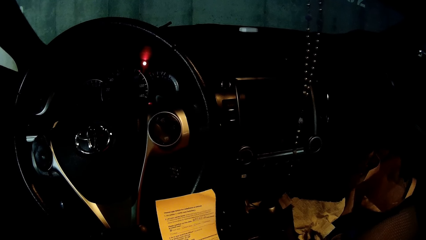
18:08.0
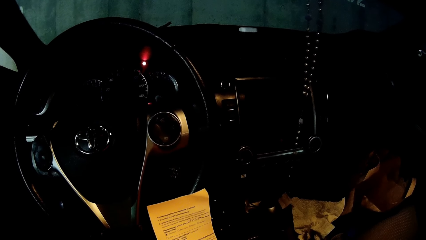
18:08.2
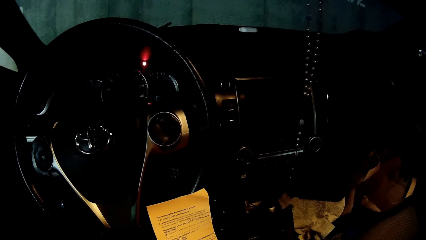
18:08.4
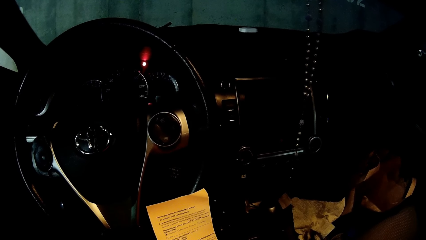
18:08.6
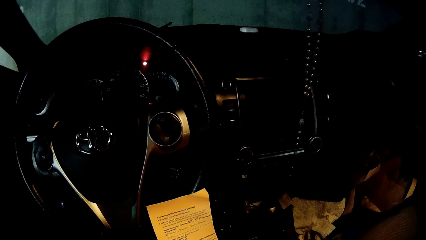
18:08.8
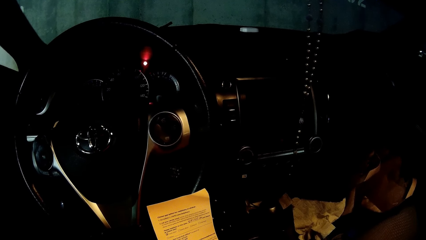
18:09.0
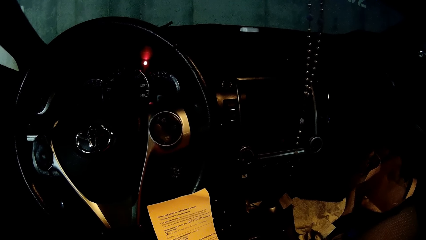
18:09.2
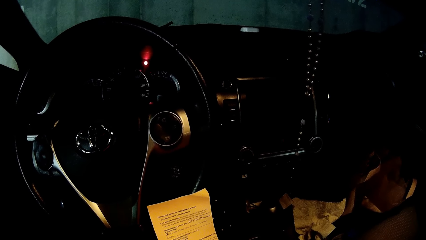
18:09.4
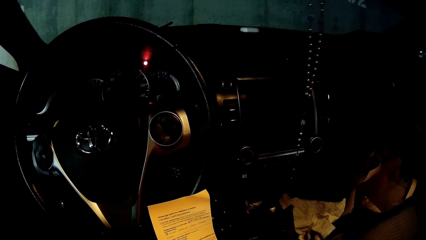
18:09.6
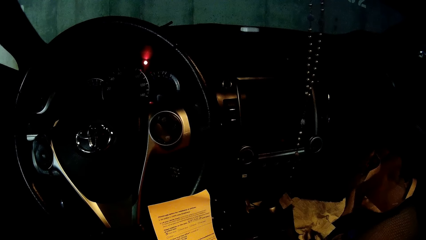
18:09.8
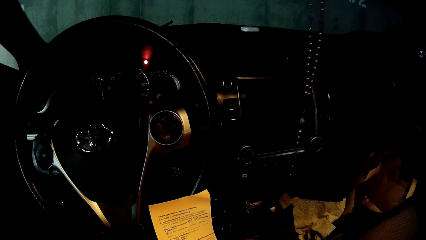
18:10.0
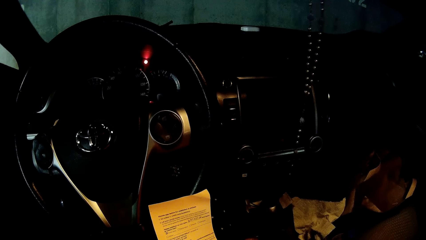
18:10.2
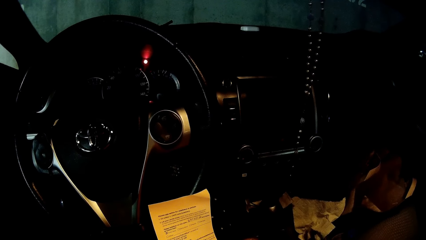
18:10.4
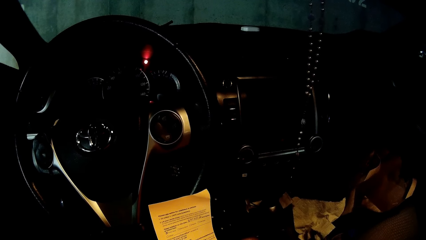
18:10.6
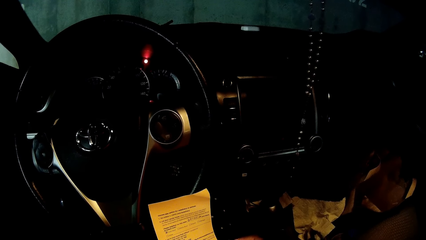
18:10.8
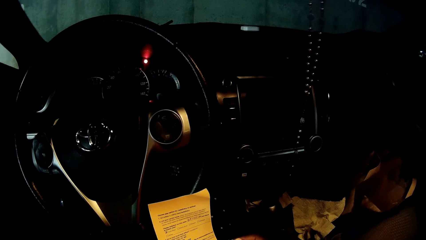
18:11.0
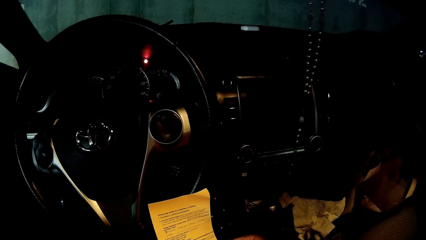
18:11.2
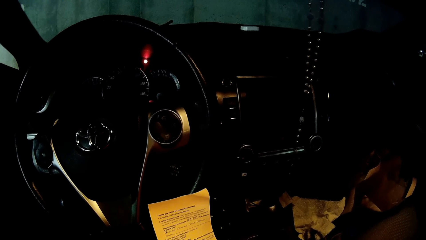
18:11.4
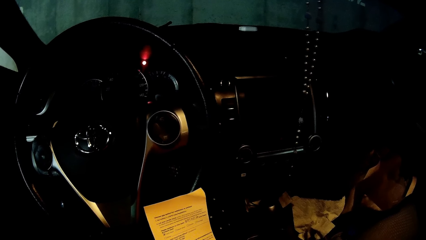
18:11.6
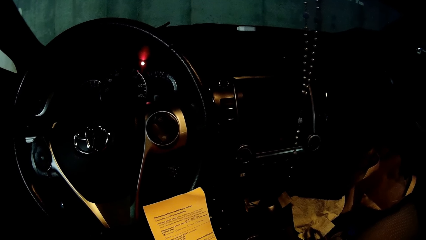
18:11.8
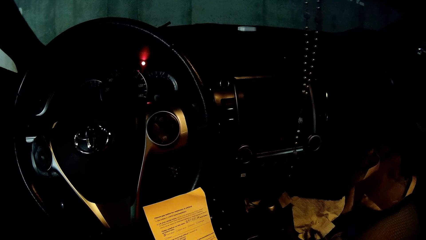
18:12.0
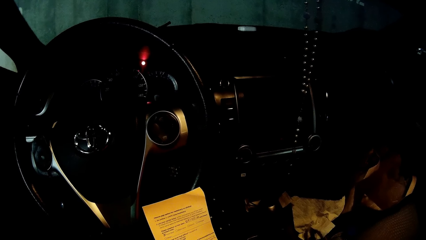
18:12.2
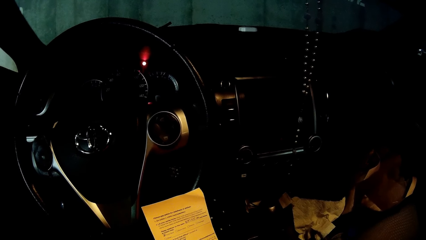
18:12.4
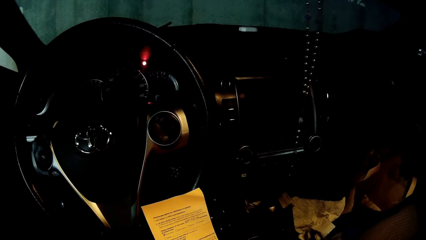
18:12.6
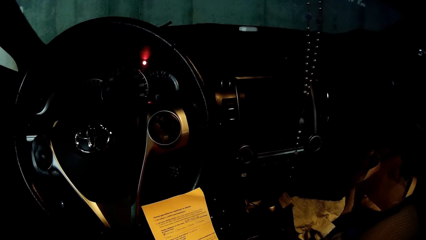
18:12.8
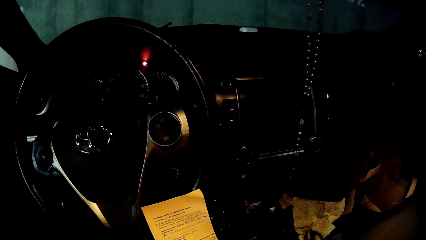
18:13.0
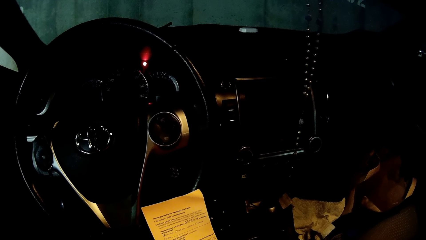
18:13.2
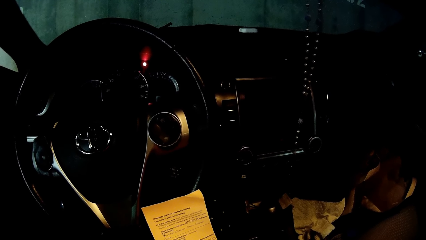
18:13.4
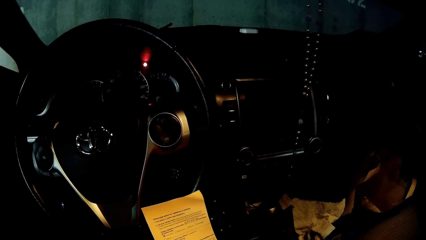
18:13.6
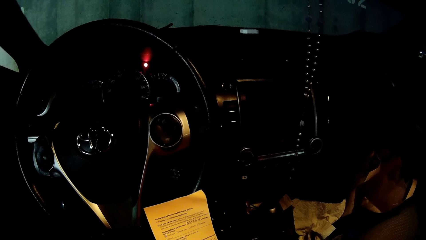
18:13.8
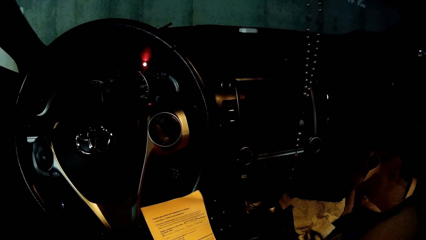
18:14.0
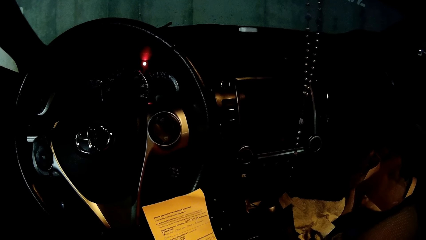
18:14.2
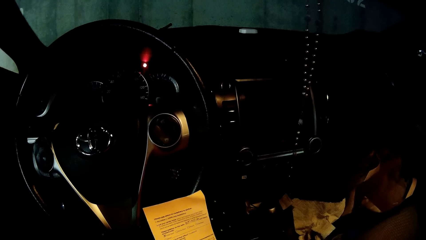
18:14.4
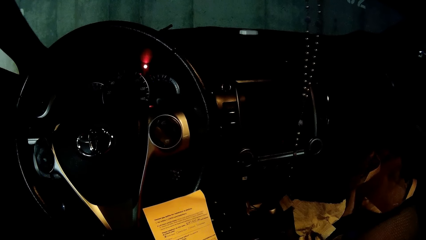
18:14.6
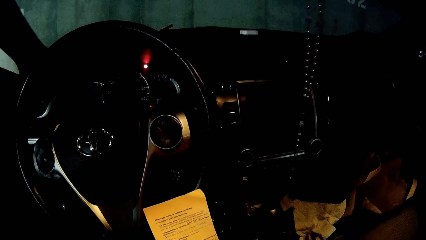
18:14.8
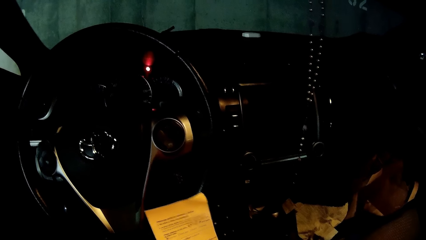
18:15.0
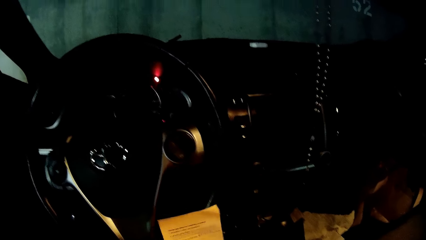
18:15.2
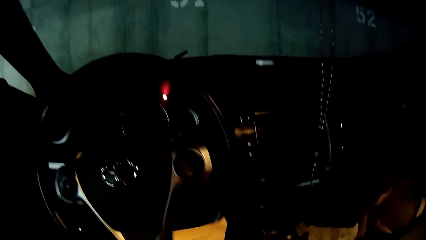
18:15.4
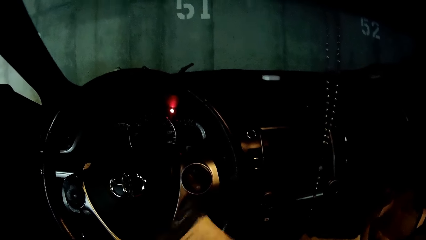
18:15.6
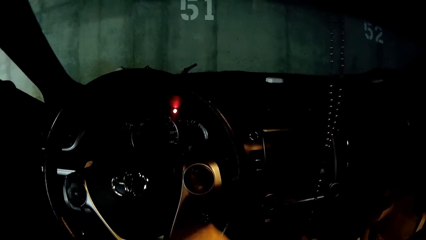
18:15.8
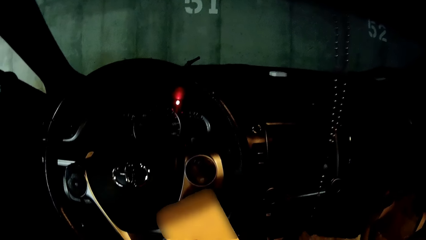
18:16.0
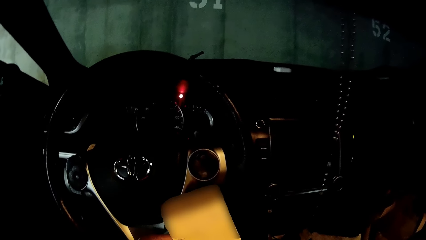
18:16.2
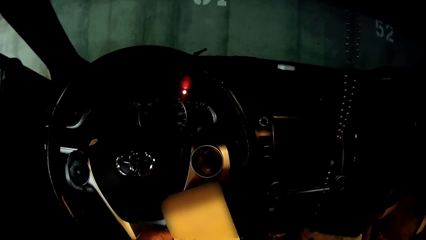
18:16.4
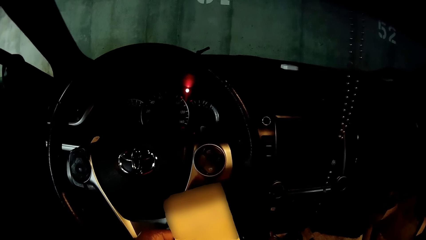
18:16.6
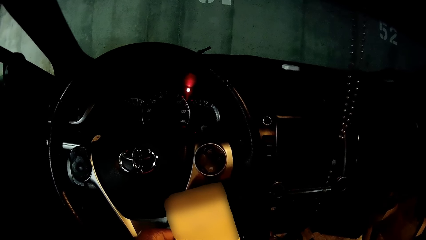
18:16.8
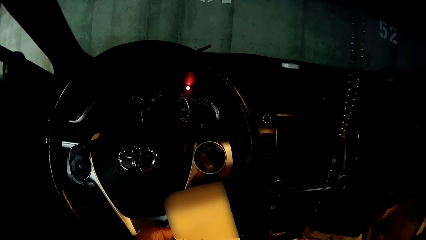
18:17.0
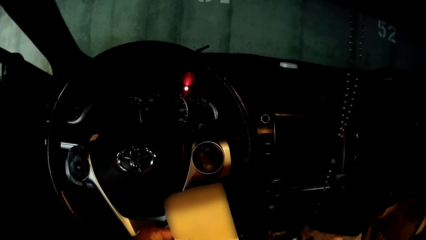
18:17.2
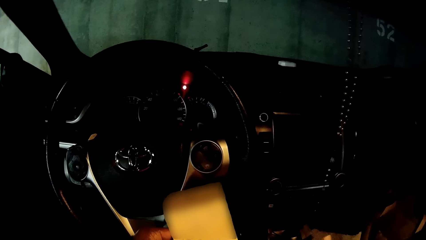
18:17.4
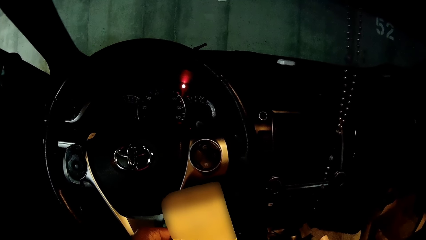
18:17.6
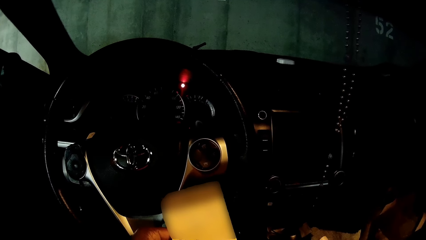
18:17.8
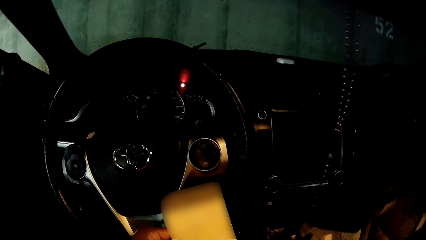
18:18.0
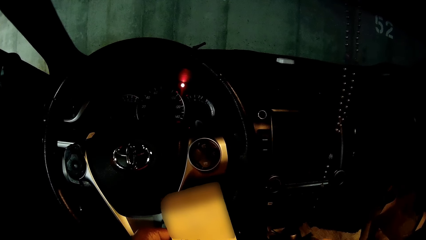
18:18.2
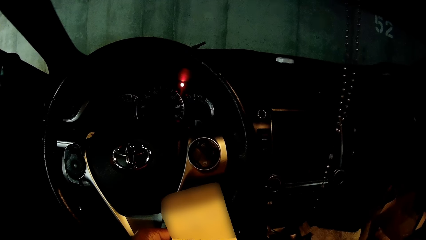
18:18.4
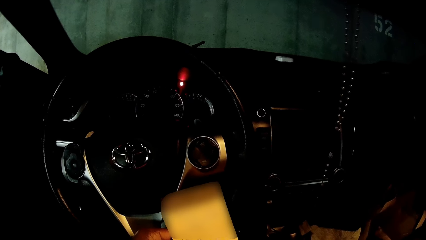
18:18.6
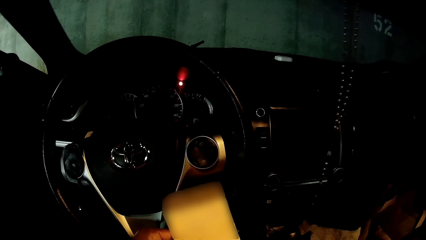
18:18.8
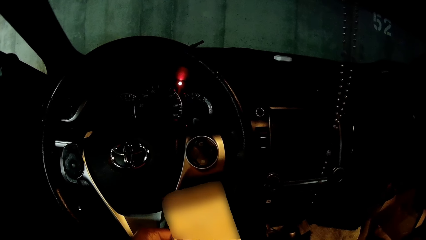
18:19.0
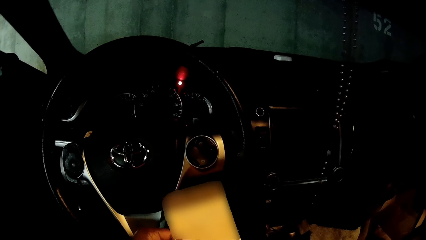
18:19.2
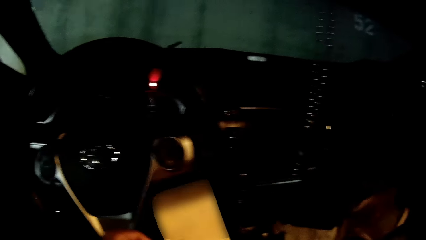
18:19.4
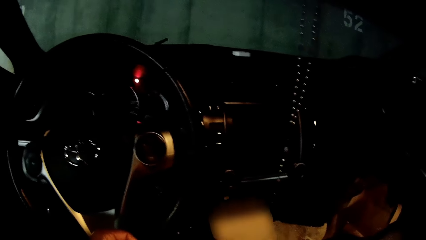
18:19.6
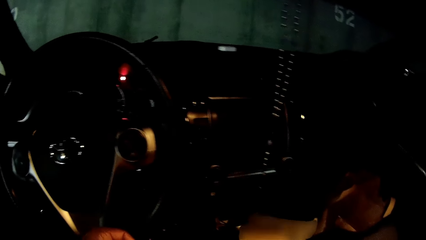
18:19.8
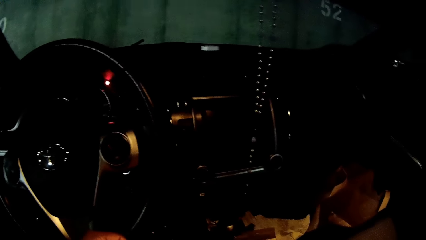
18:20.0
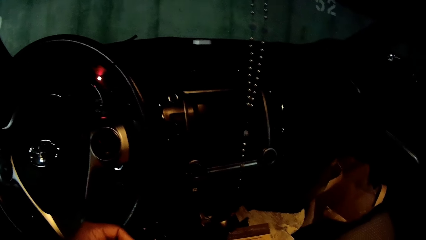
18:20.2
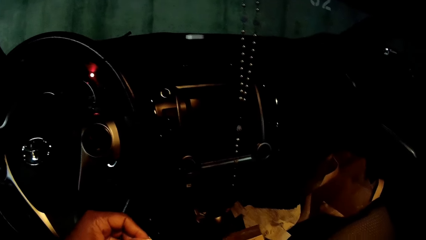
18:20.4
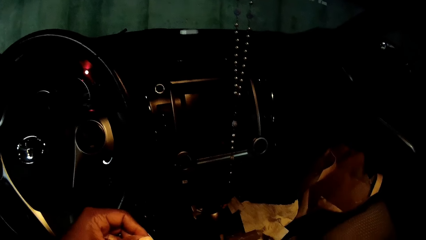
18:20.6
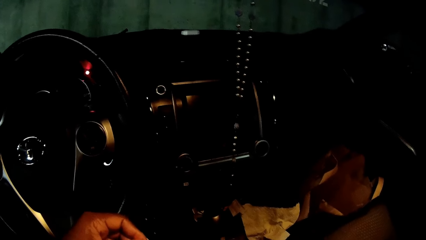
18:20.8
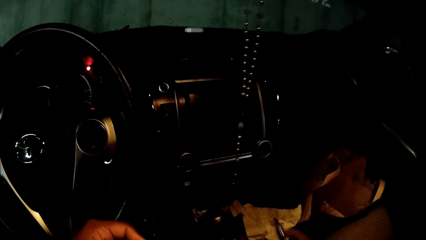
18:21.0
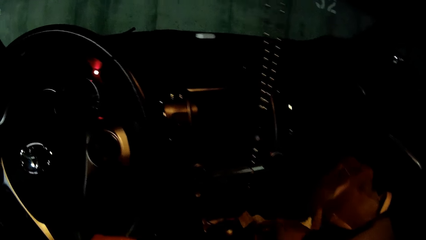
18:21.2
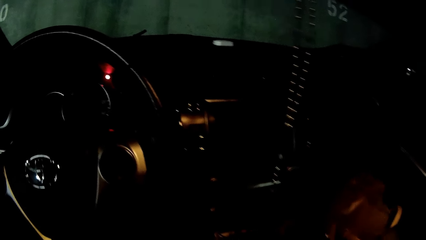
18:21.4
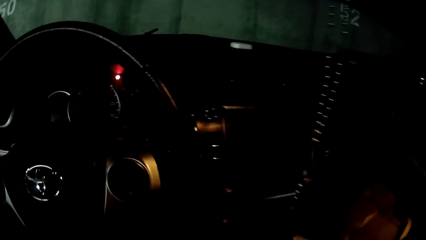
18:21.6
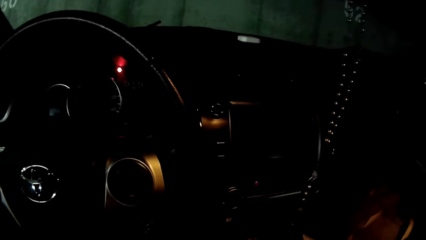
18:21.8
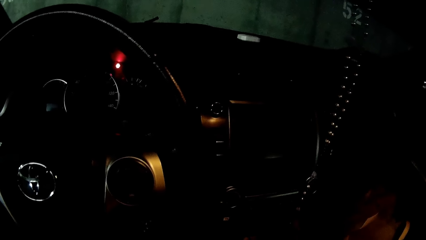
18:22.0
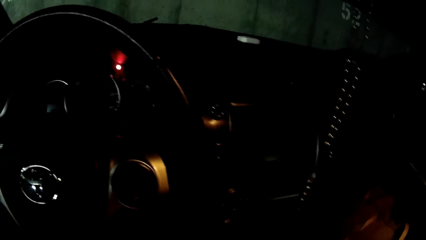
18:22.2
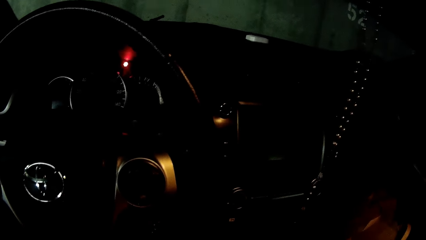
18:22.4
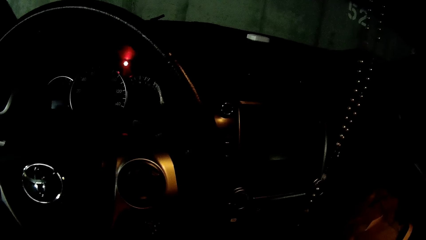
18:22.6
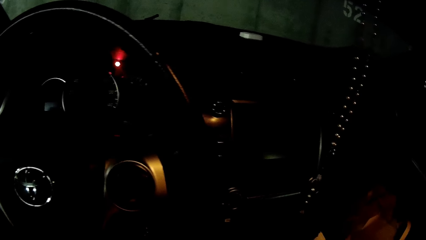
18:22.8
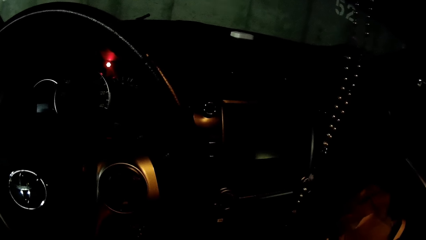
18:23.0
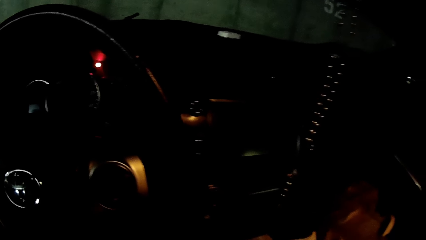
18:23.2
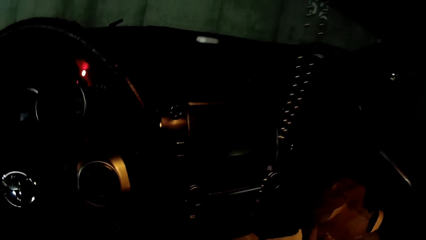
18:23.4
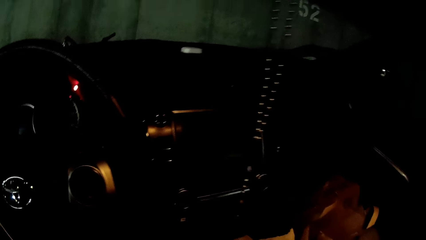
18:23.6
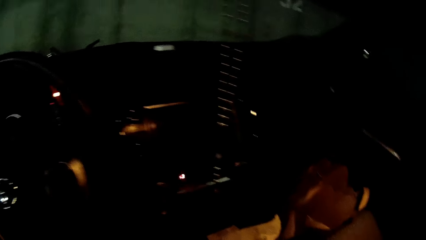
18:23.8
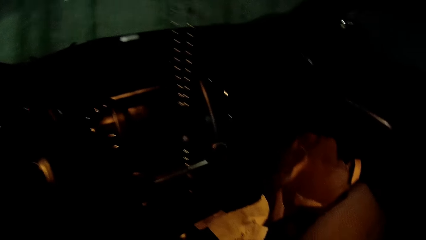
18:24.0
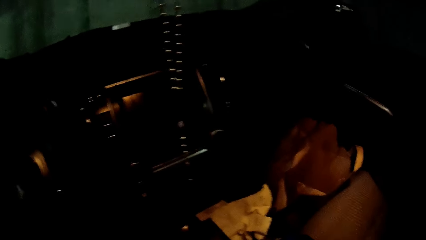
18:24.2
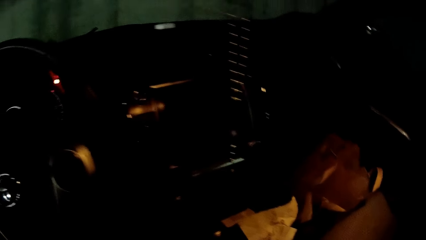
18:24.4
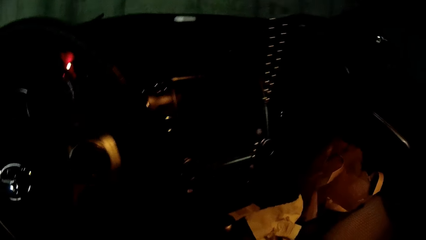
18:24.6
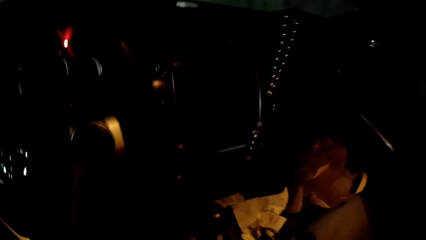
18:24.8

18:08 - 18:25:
The camera wearer grabs the paper in her left hand with her right hand. She turns the paper with her right hand. She holds the paper with her left hand. She passes the paper from her left hand to her right hand. She drops the paper in a compartment with her right hand. She drops a pen in the compartment with her right hand.
